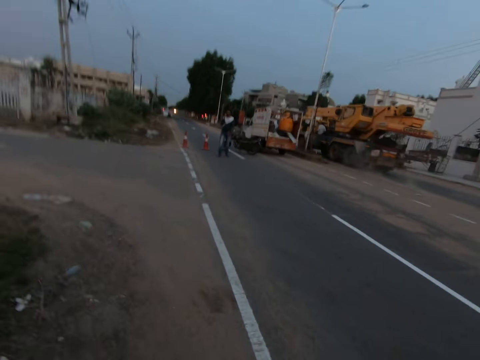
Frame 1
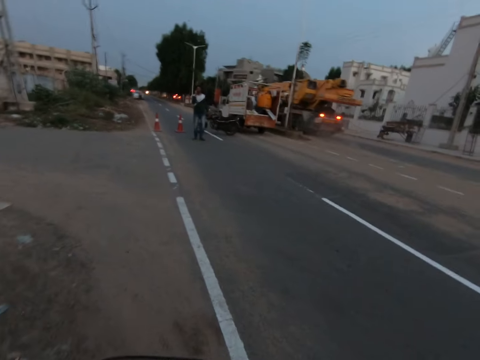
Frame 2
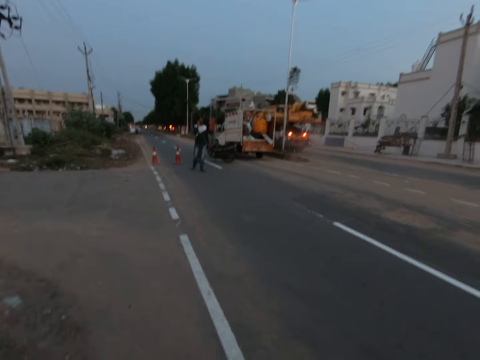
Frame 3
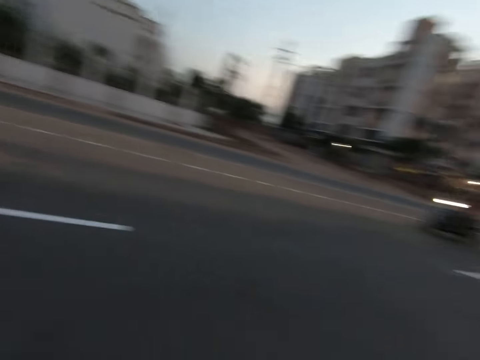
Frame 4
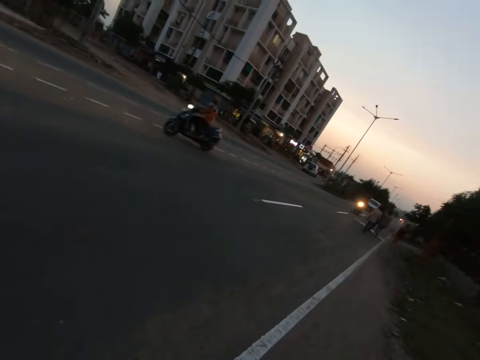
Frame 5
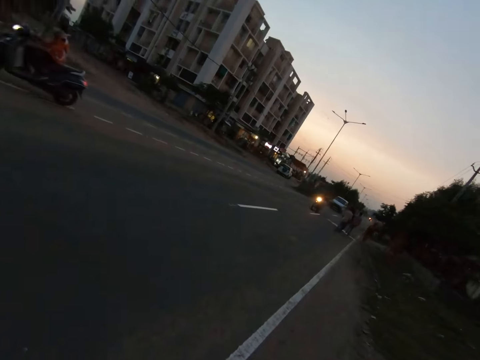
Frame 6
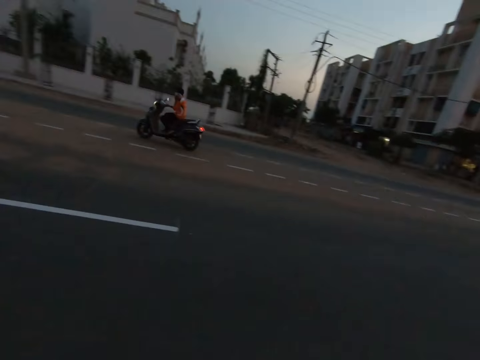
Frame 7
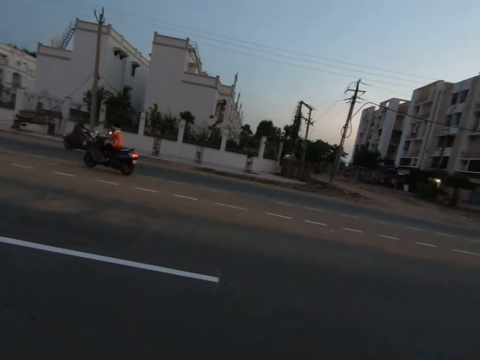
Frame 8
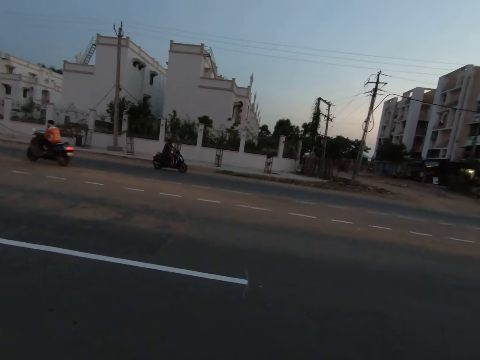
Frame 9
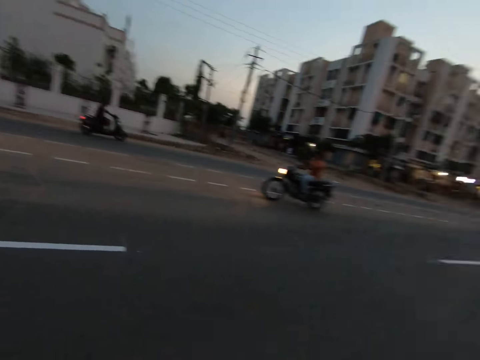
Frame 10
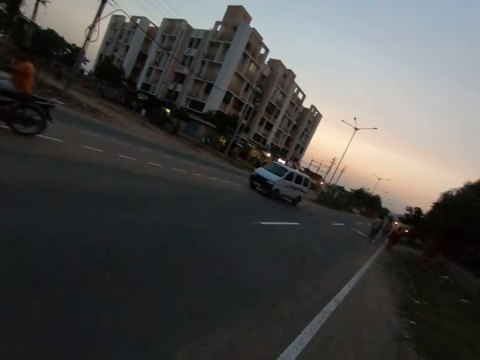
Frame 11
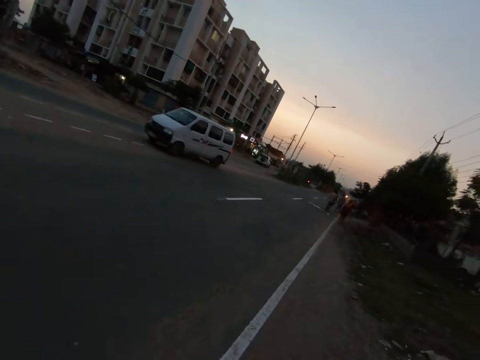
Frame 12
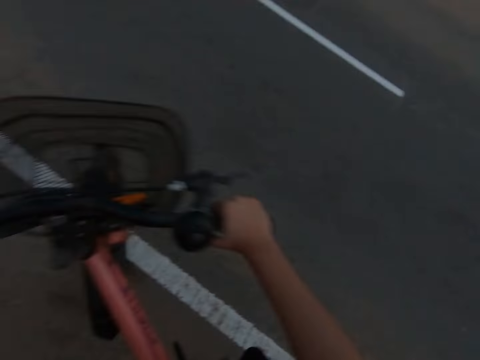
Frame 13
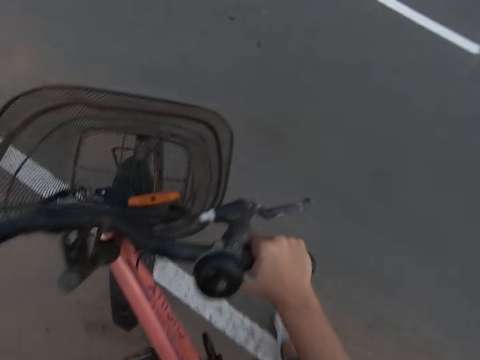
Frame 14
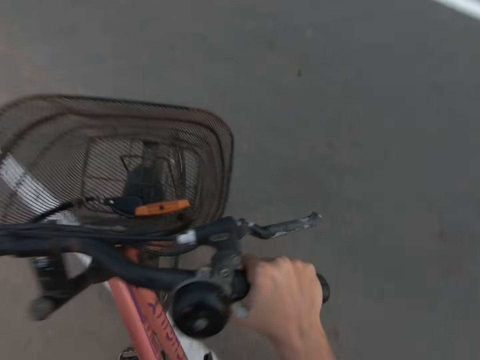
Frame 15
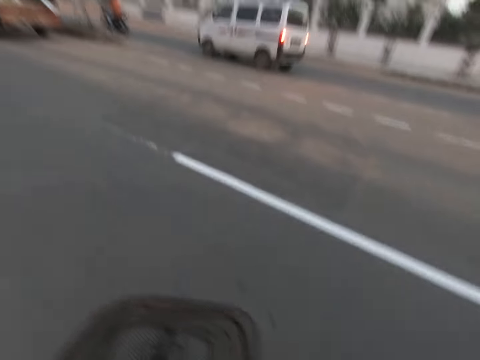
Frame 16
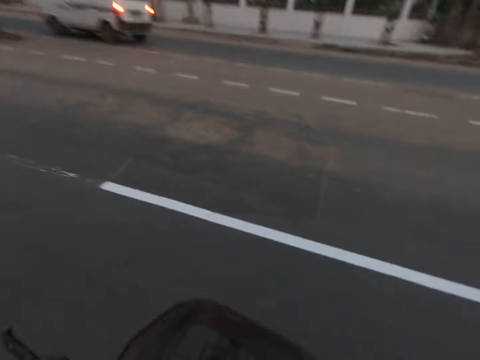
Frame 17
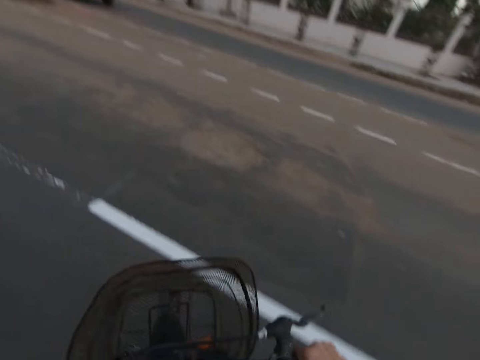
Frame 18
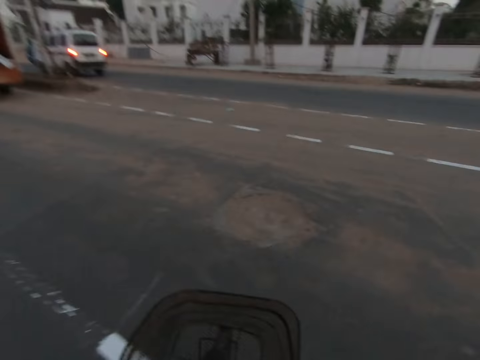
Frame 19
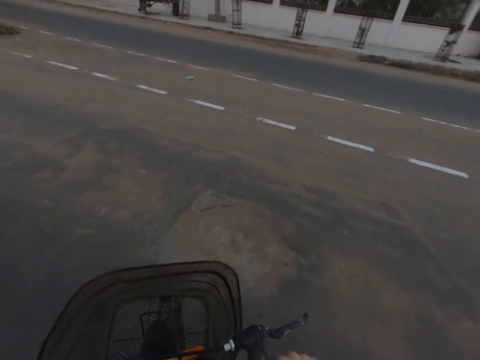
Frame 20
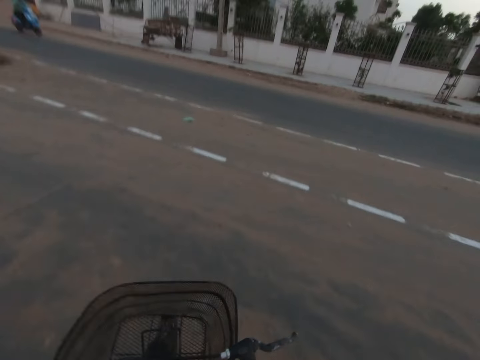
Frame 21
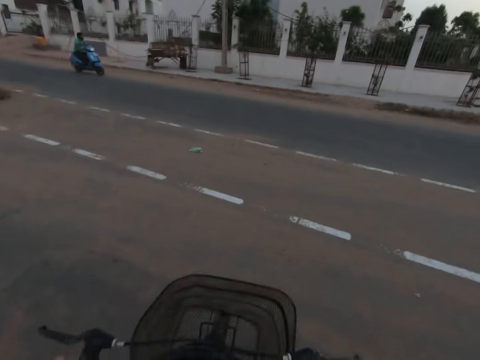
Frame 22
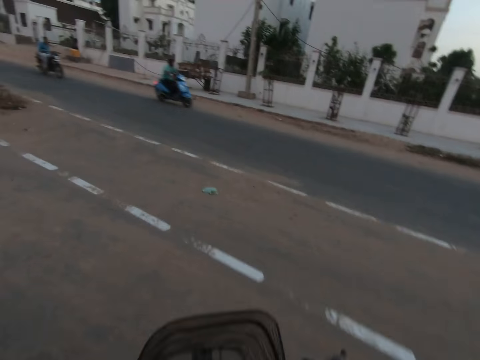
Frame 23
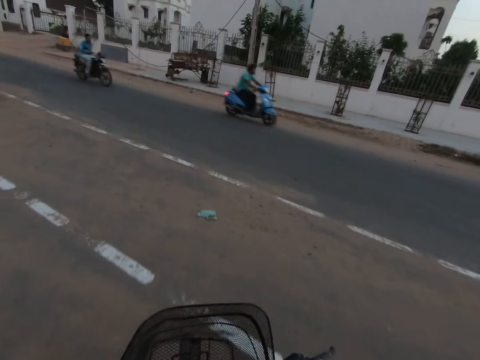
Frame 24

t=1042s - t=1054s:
The camera wearer looks around. They cycle across the road.

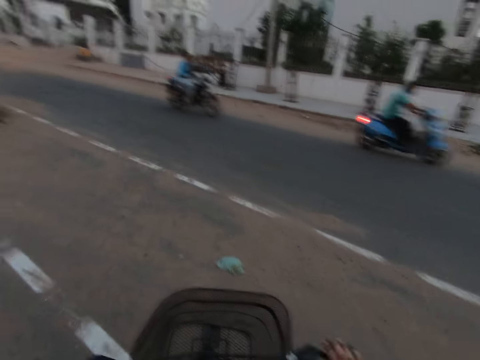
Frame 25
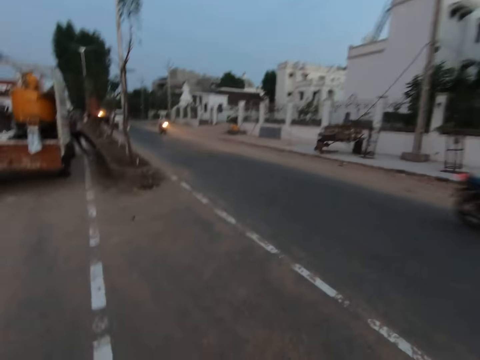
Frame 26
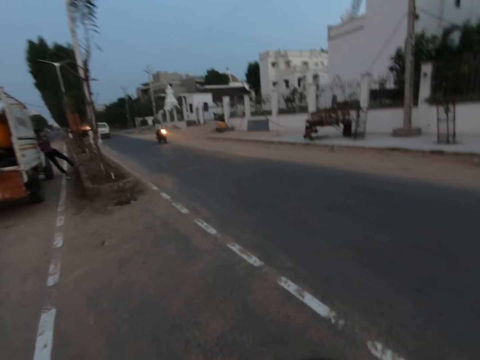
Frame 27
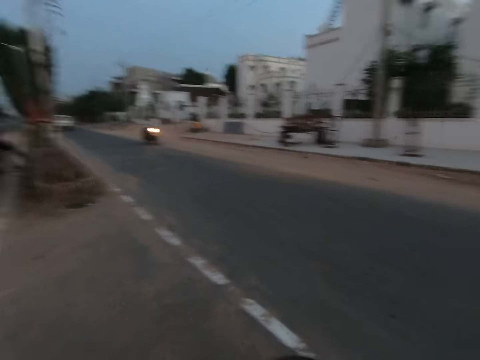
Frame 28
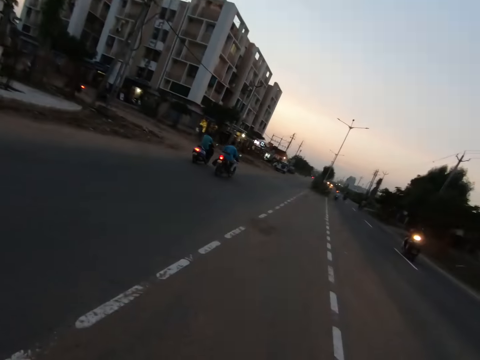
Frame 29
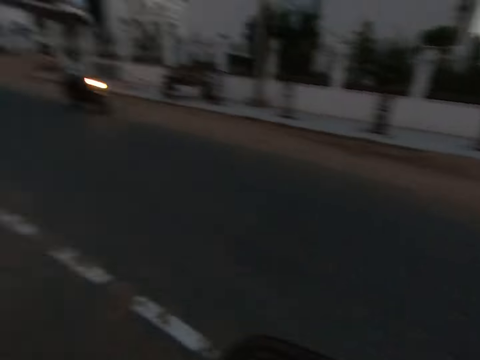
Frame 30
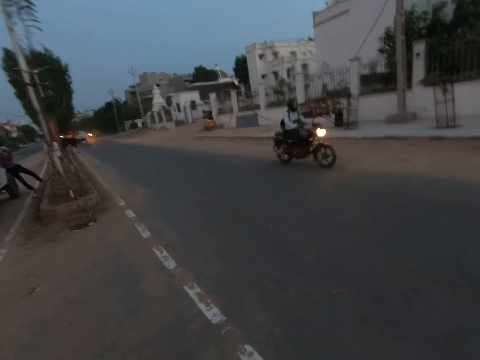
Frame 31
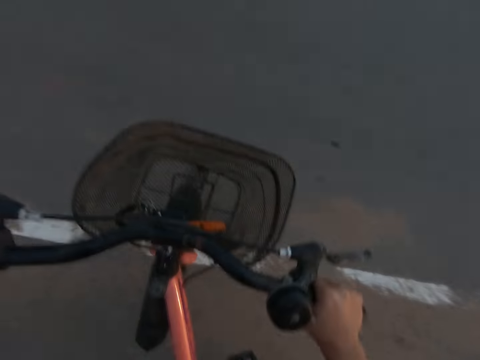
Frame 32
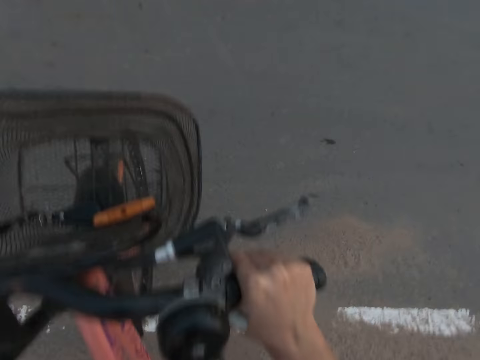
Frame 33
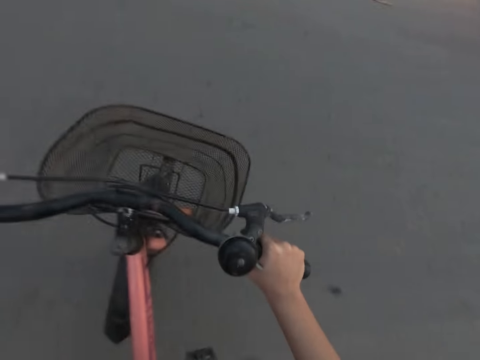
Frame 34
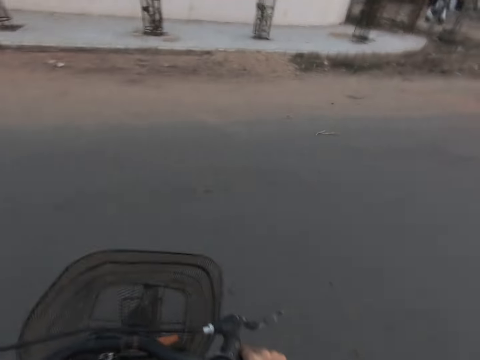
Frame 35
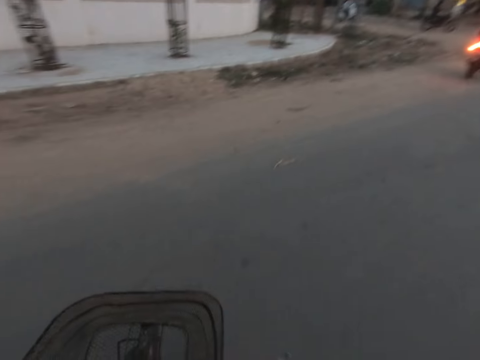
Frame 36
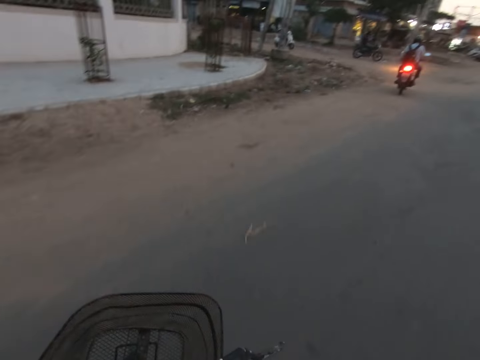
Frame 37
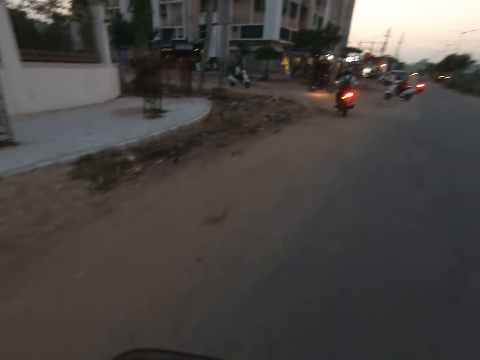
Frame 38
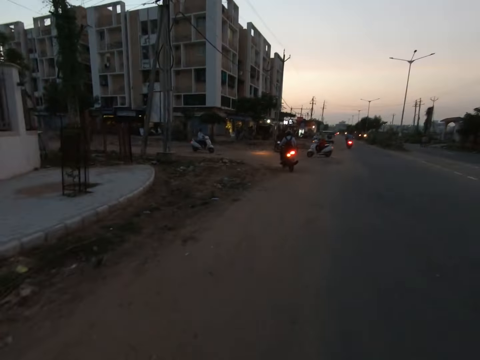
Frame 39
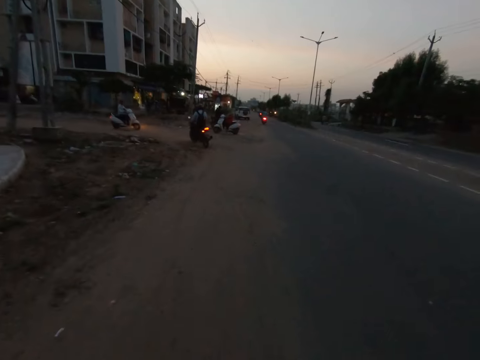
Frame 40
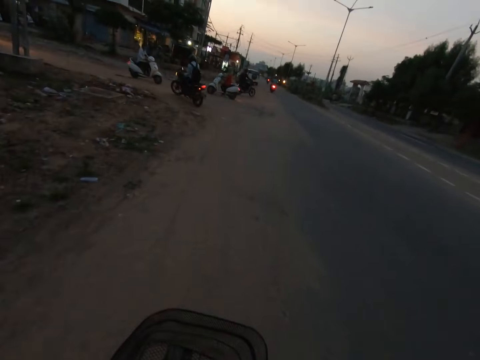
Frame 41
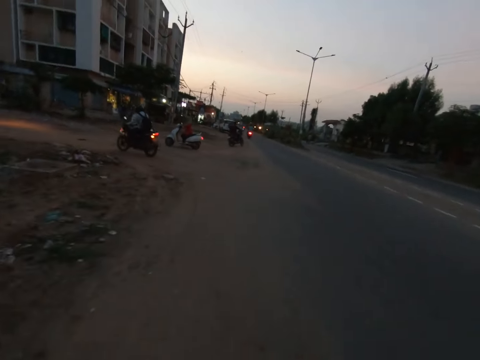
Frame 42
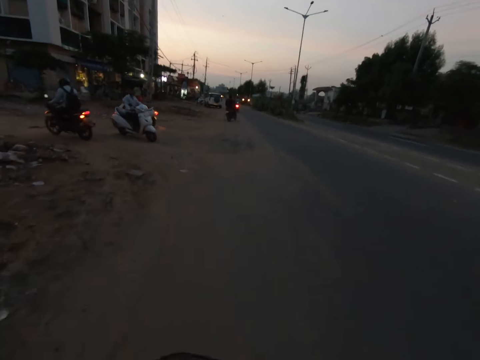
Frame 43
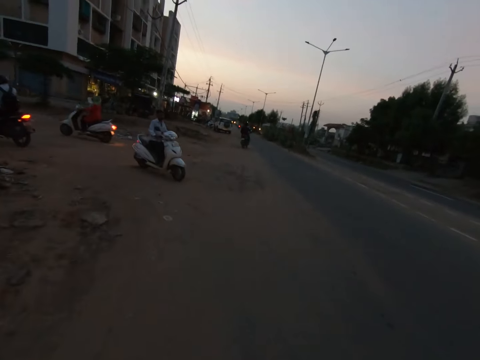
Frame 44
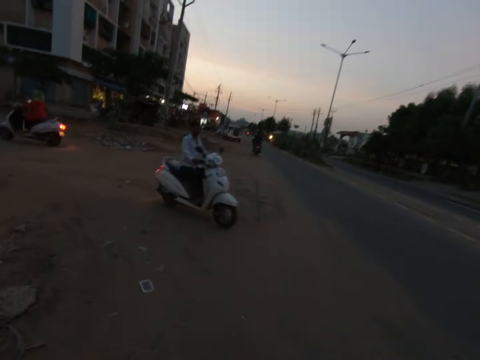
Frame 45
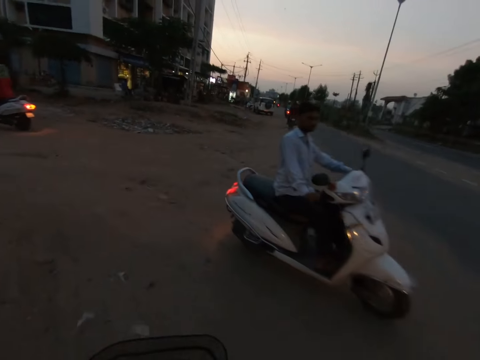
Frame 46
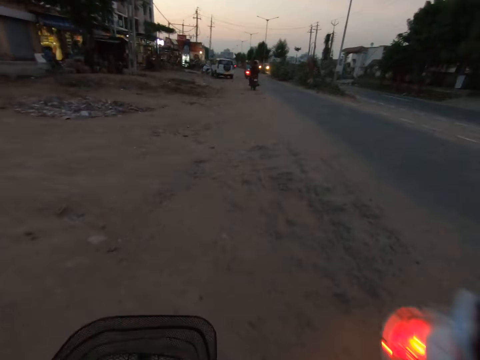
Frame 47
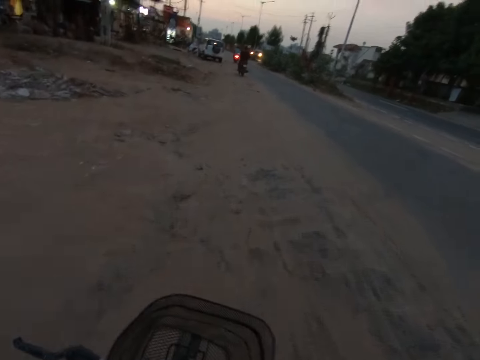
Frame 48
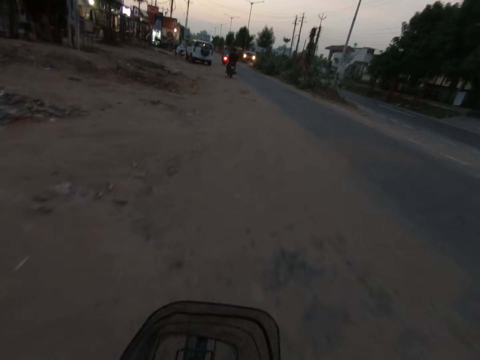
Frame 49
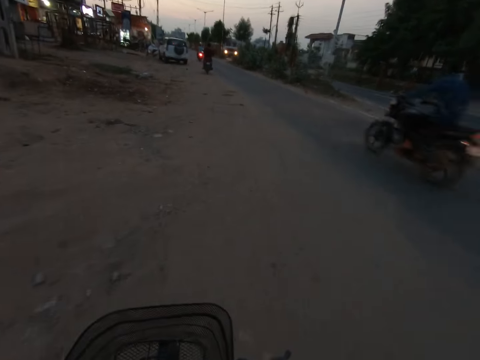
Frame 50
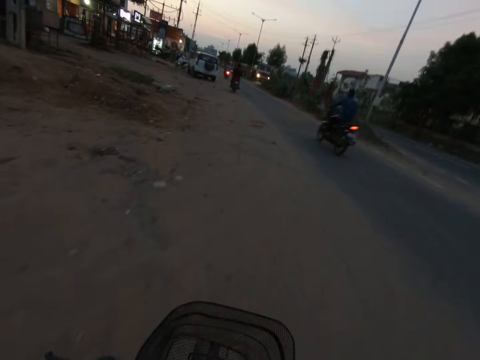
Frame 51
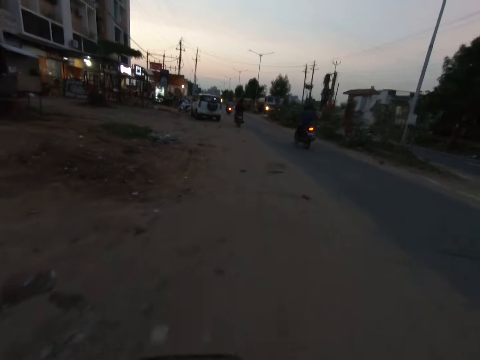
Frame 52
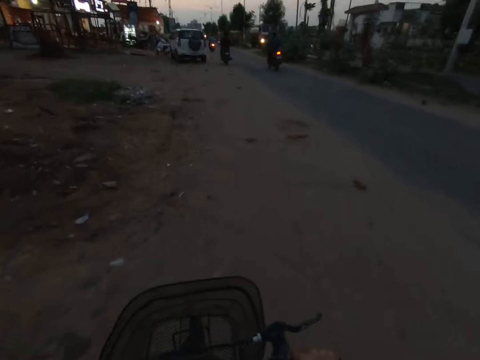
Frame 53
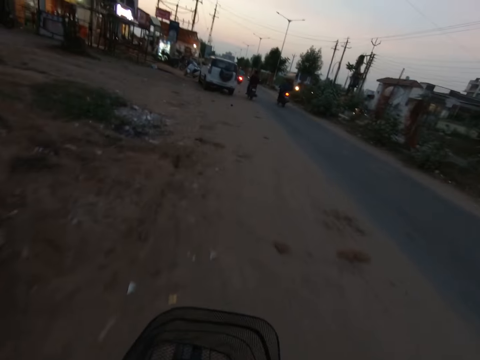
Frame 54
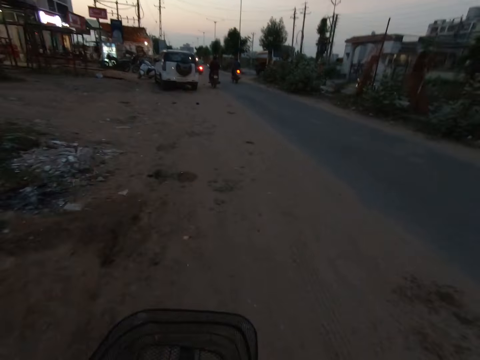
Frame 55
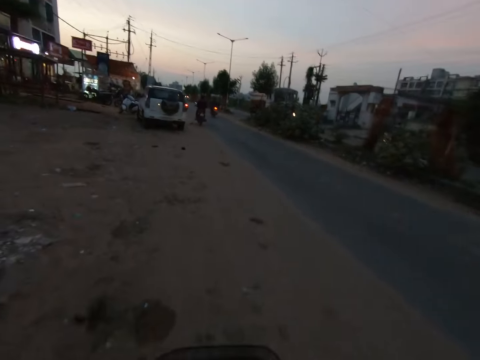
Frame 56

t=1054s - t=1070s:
The camera wearer looks around. They cross the road. They ride the bicycle. They cycle.
